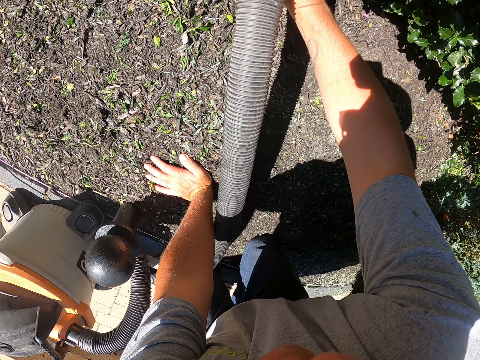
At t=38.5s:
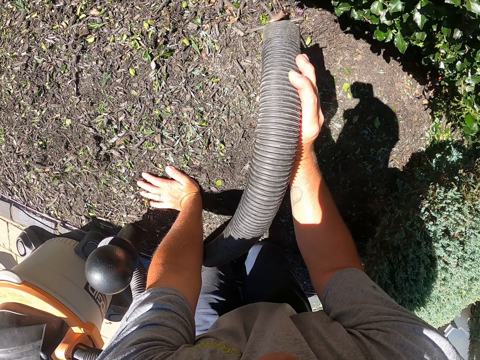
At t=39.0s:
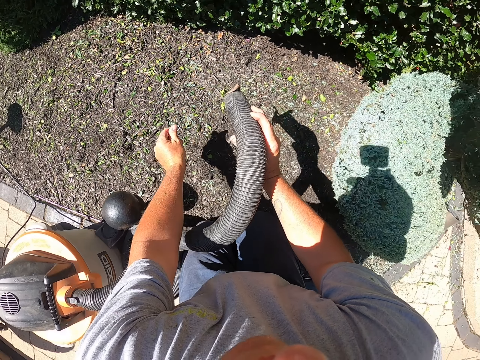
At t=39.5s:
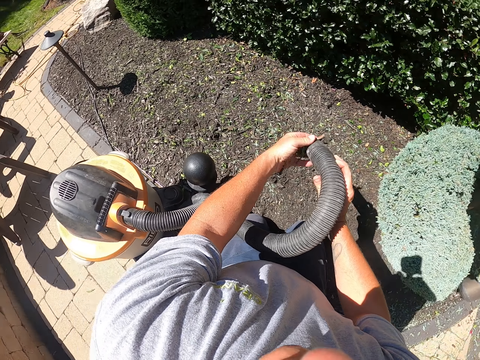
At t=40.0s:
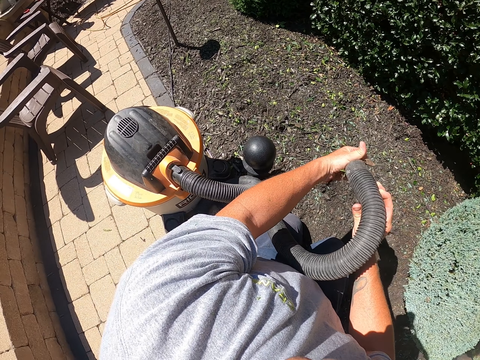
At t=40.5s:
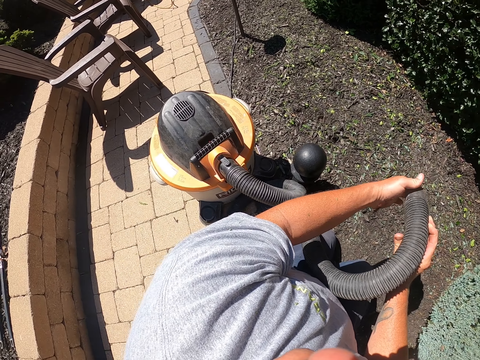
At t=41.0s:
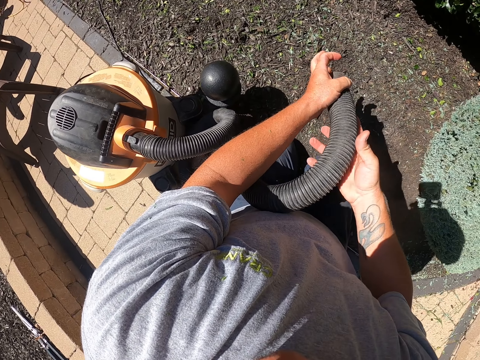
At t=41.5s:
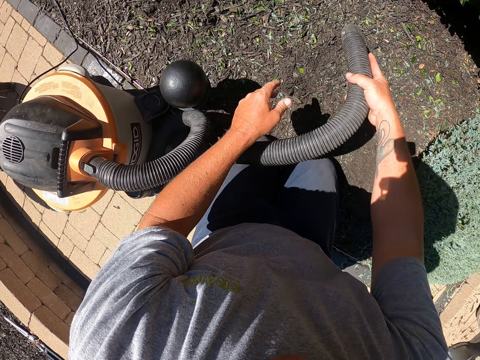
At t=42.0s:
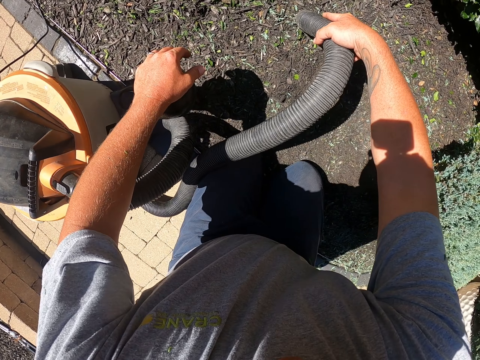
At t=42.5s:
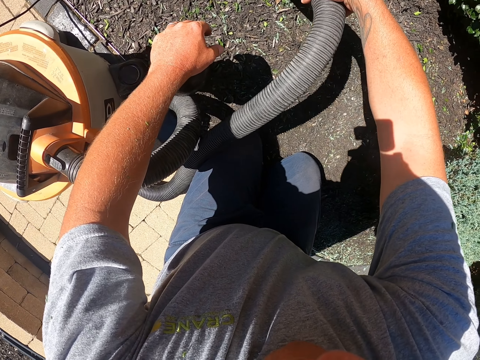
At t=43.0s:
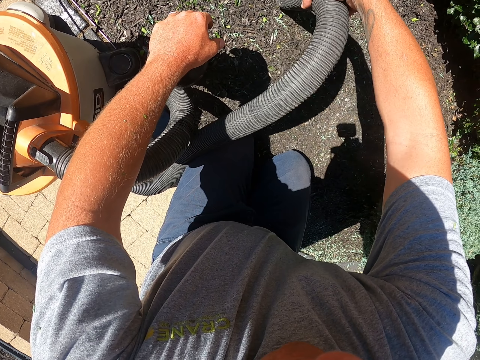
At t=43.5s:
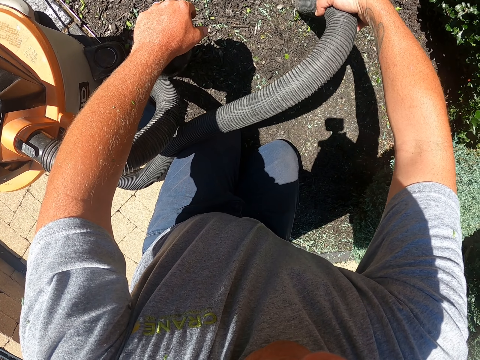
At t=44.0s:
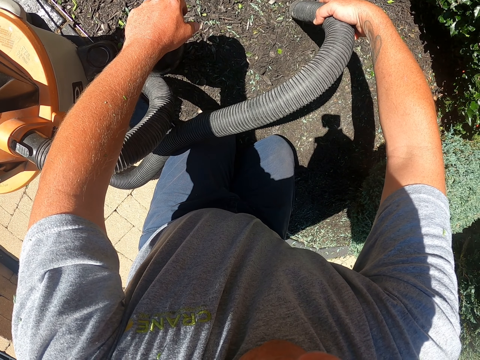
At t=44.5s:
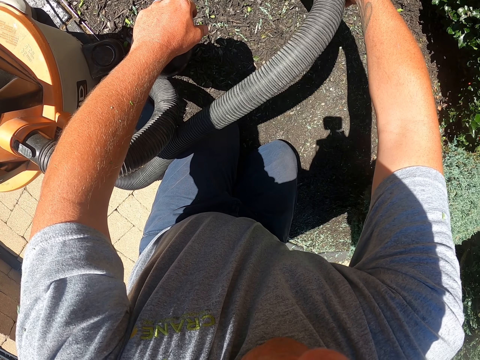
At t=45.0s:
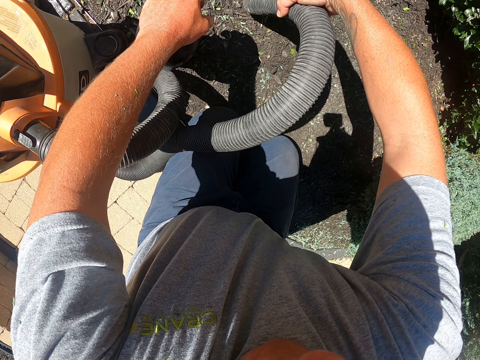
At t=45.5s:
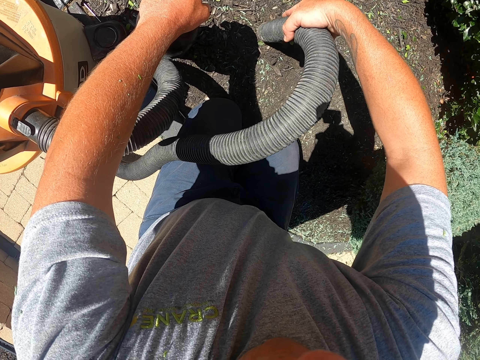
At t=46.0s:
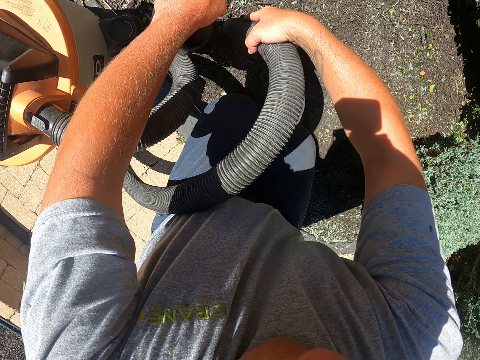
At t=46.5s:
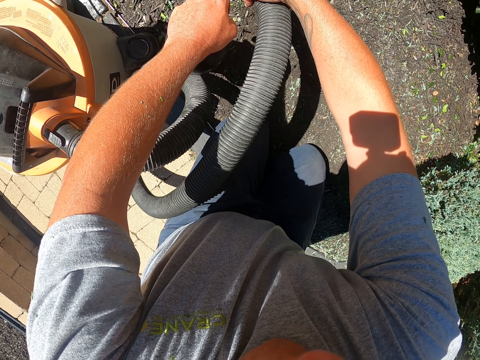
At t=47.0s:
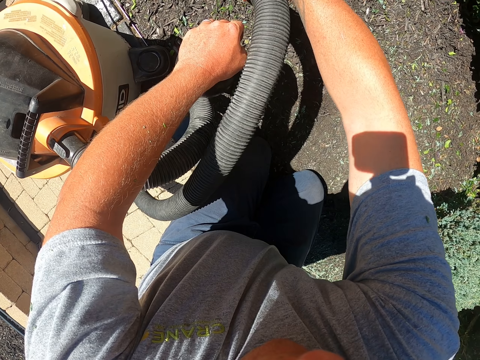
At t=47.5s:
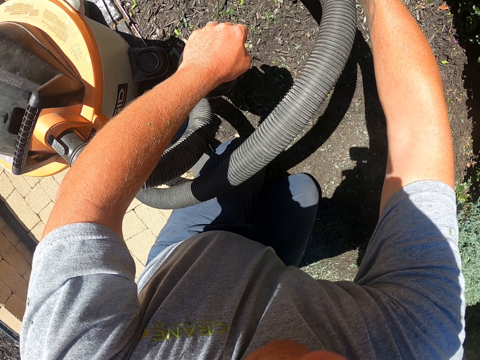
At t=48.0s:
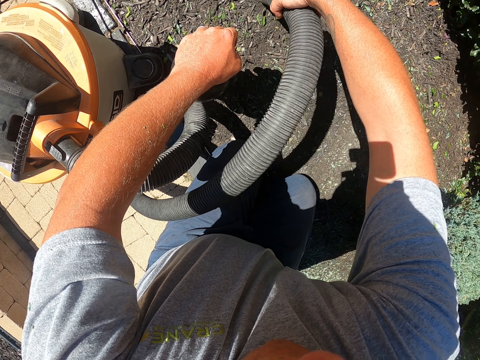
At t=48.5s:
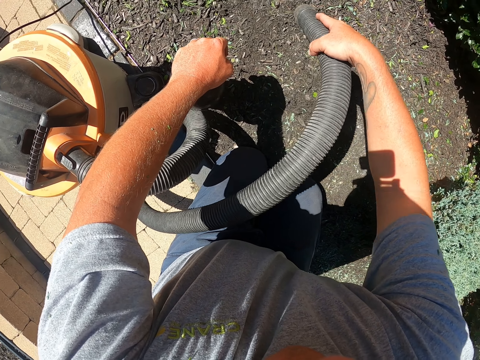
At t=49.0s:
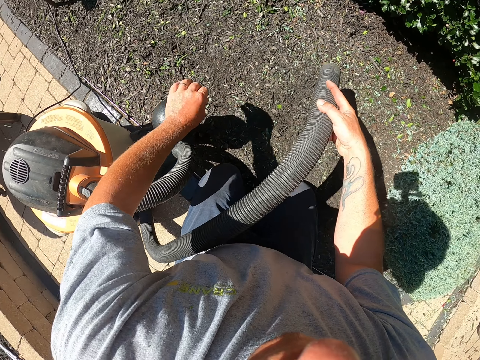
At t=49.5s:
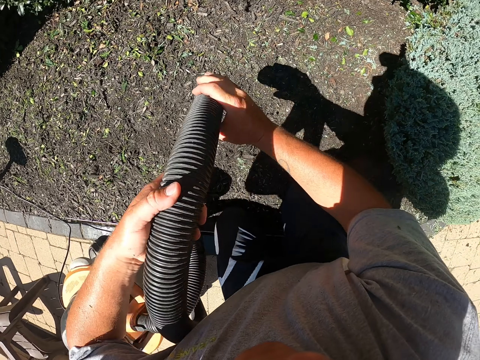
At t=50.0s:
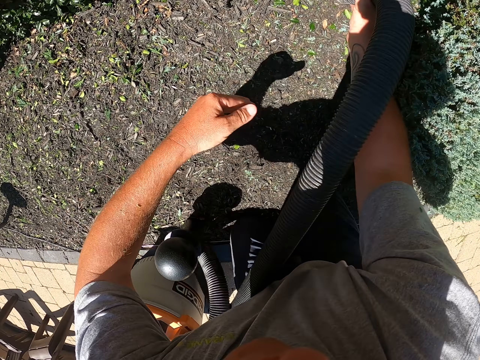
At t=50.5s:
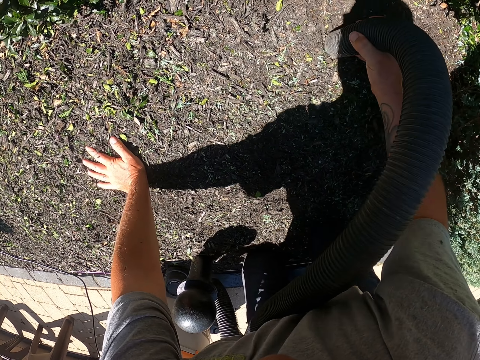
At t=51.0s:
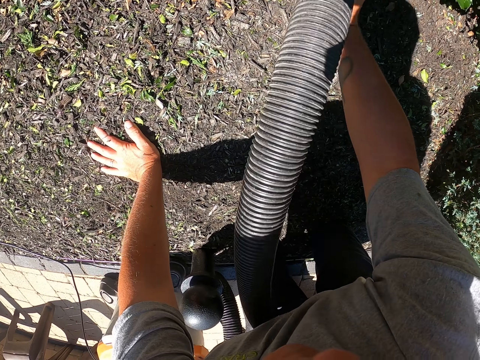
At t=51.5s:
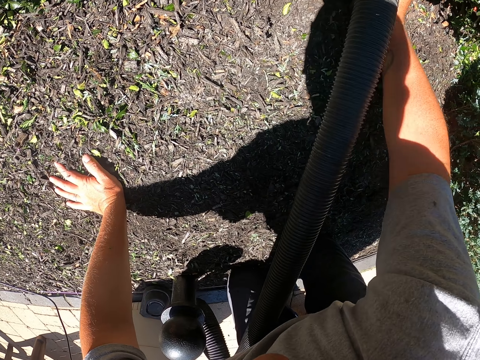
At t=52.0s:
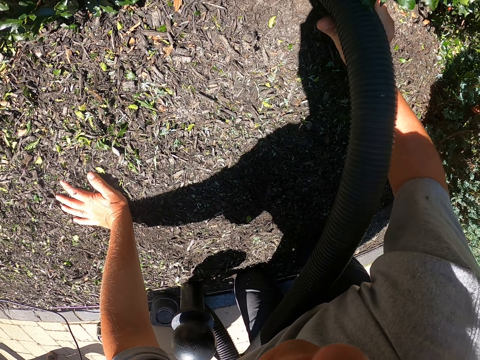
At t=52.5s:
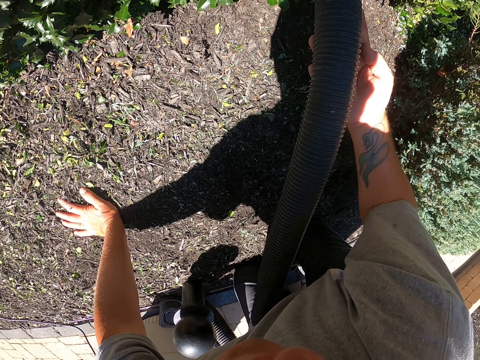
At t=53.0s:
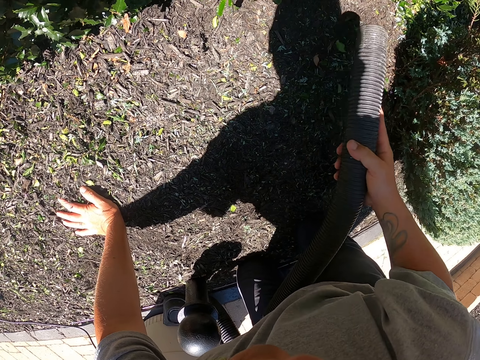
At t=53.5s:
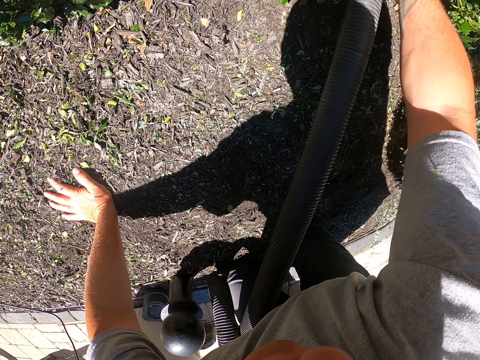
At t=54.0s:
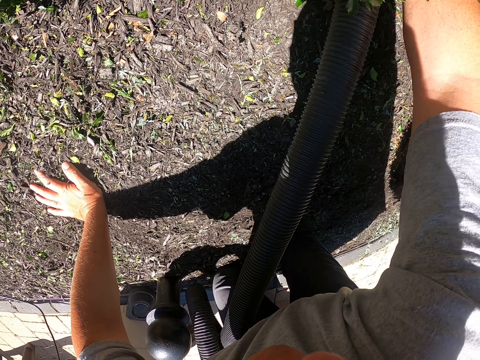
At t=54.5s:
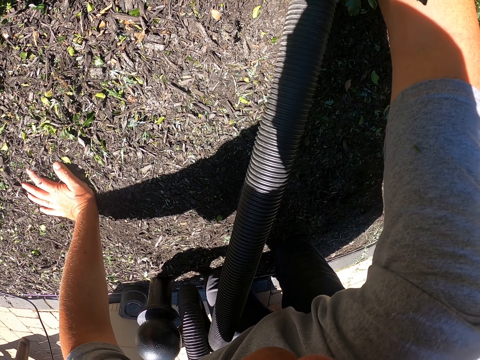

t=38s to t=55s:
The camera wearer touches the dirt. He touches the vacuum cleaner nozzle with his left hand and stops cleaning. He puts the hand on the vacuum cleaner. He cleans the garden with the garden vacuum. He puts his left hand on the steel. He holds the vacuum cleaner pipe with both hands. He cleans the garden with the garden vacuum. He puts his left hand on the ground. He cleans the garden with the garden vacuum again.

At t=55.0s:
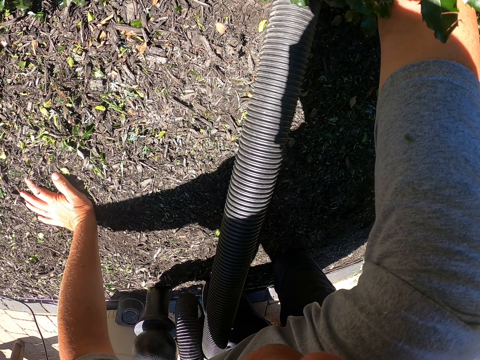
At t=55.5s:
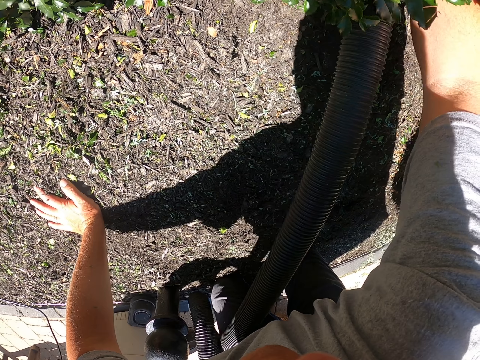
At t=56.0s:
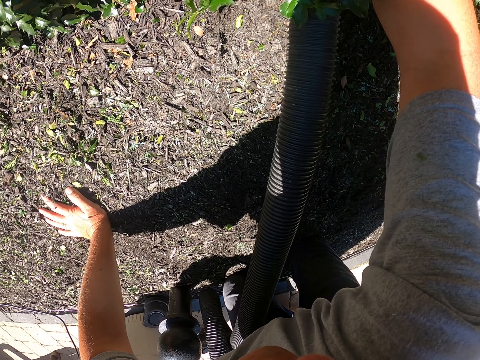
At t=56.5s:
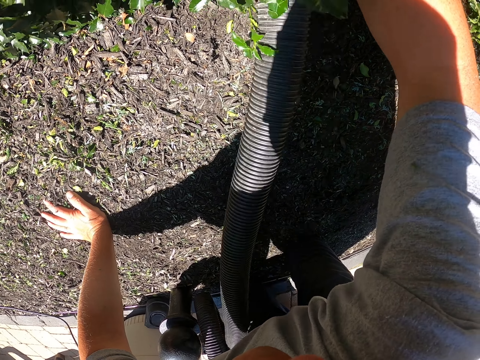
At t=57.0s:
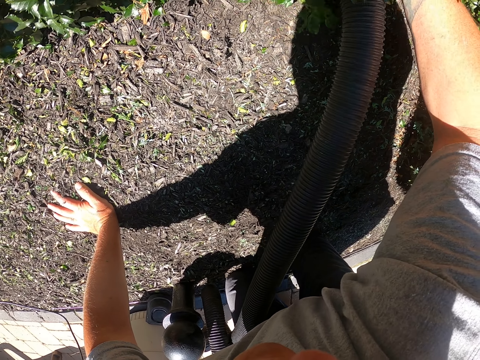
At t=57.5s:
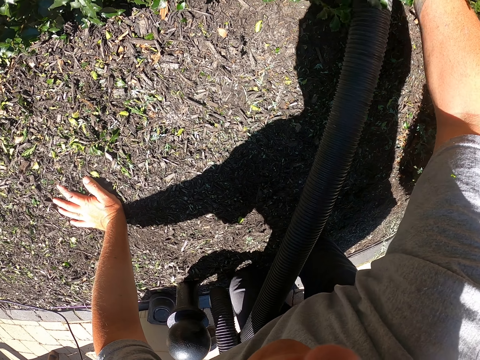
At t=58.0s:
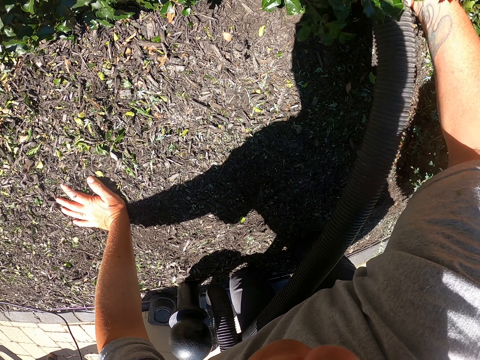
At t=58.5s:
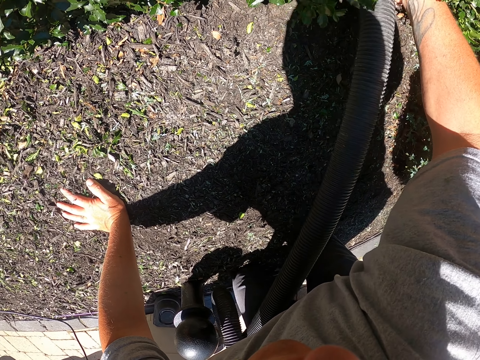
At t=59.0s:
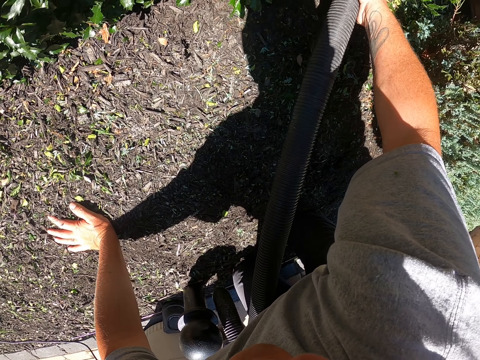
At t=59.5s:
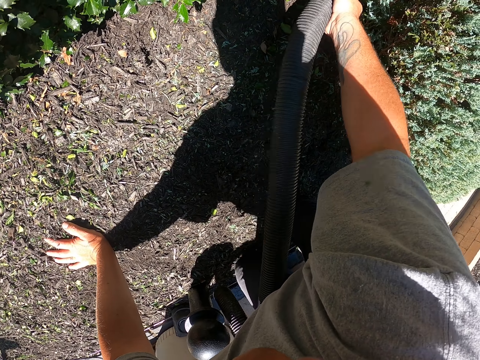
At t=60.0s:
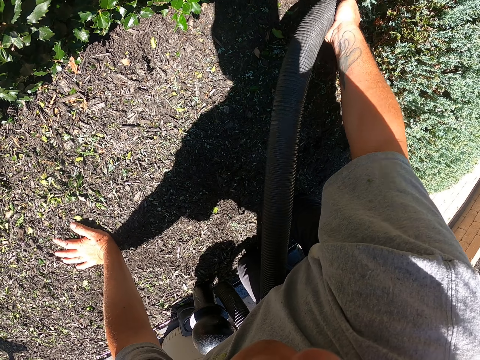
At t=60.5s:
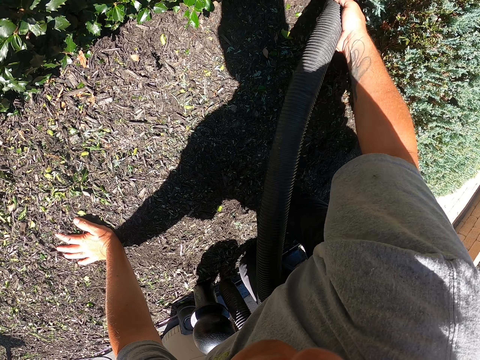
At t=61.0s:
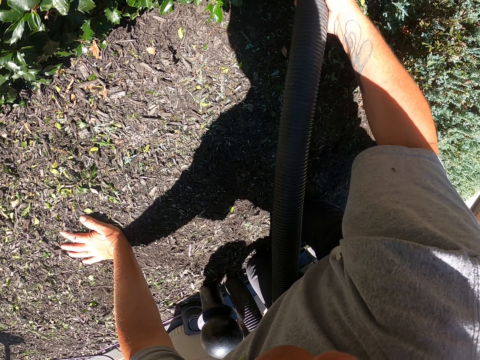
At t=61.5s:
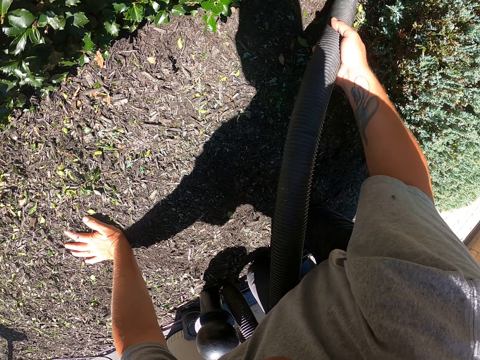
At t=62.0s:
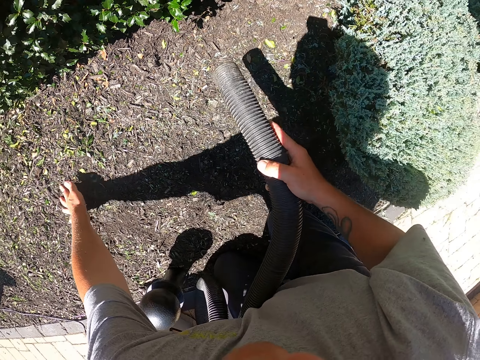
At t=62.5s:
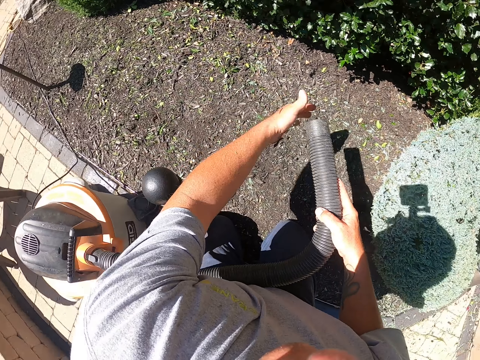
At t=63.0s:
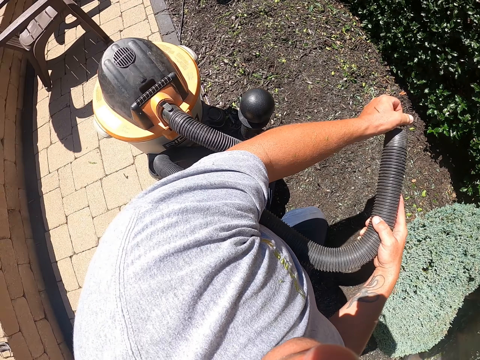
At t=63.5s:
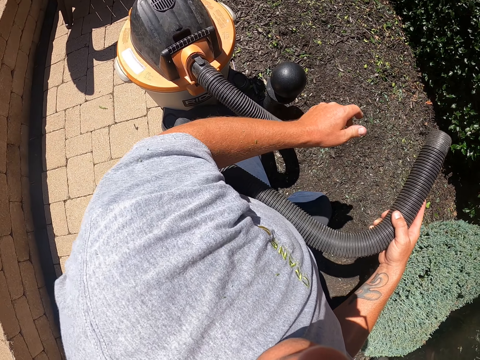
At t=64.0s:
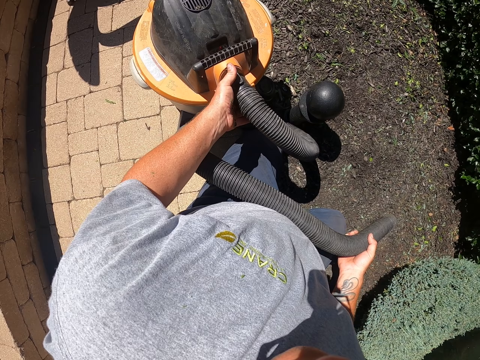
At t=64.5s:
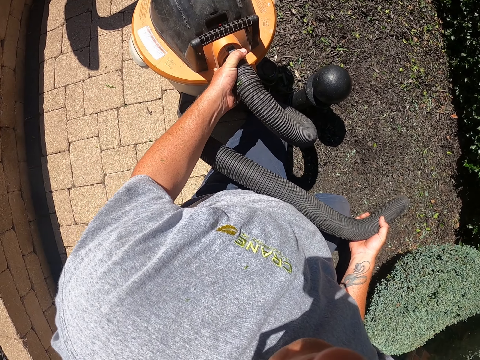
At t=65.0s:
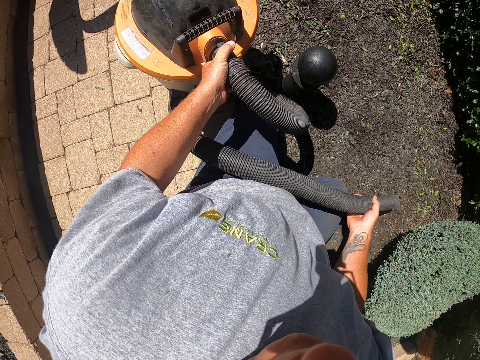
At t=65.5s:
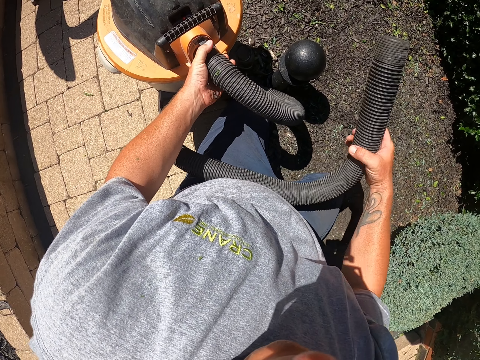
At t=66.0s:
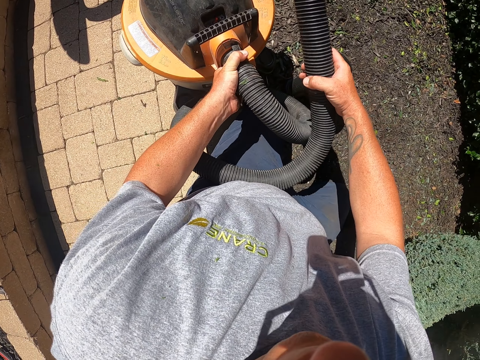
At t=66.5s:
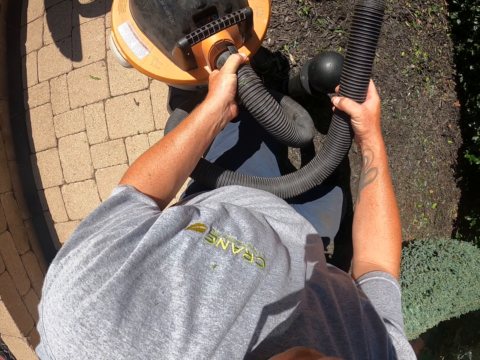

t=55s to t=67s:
The camera wearer stops cleaning. He touches the vacuum cleaner nozzle or pipe with his left hand. He touches the pipe. He removes the pipe from the vacuum cleaner with his left hand. He holds the vacuum cleaner pipe with his right hand.
